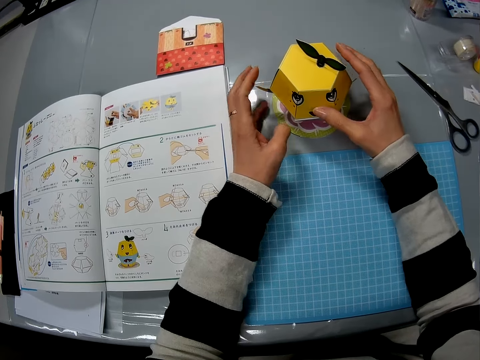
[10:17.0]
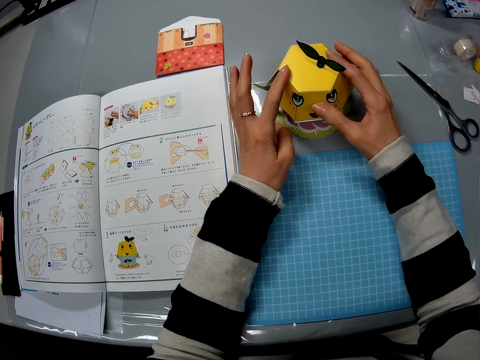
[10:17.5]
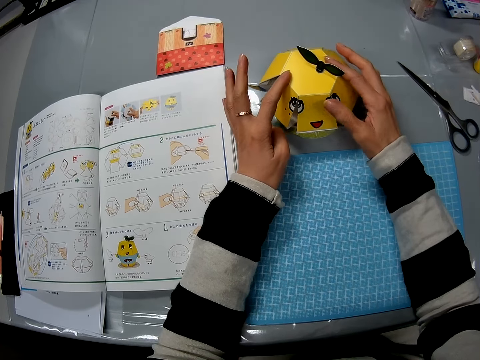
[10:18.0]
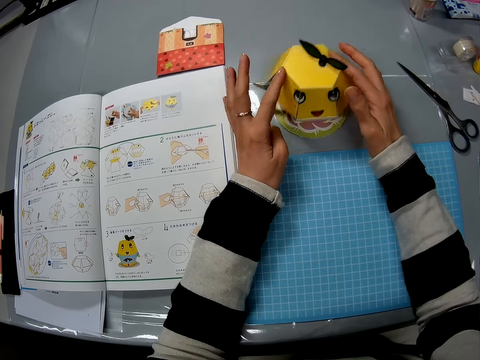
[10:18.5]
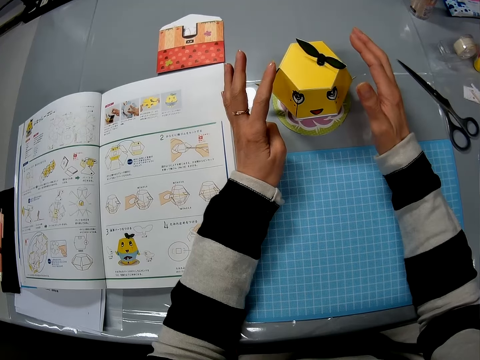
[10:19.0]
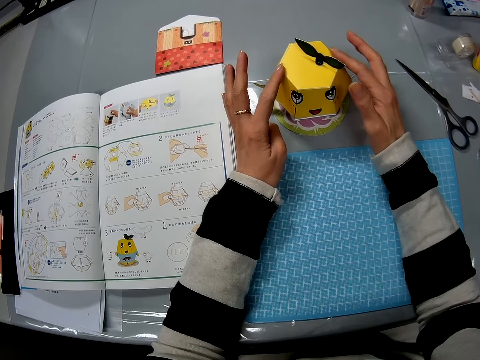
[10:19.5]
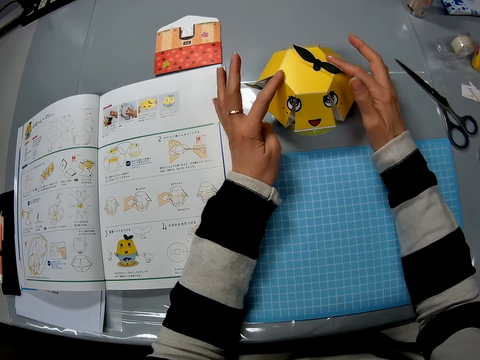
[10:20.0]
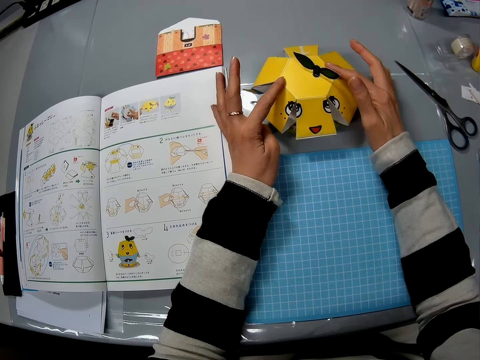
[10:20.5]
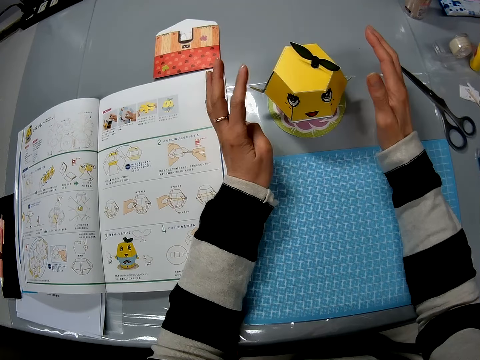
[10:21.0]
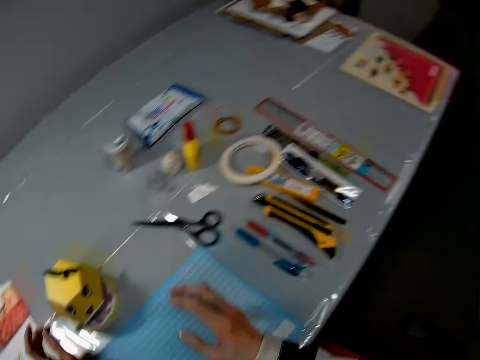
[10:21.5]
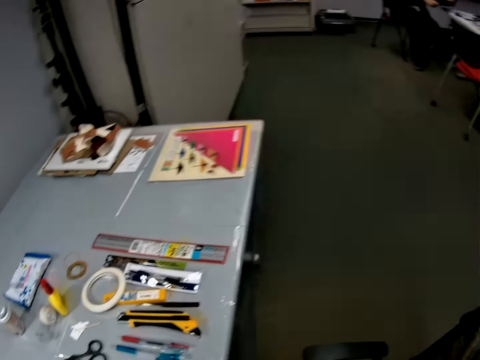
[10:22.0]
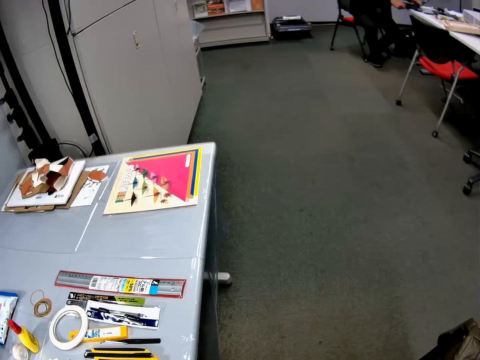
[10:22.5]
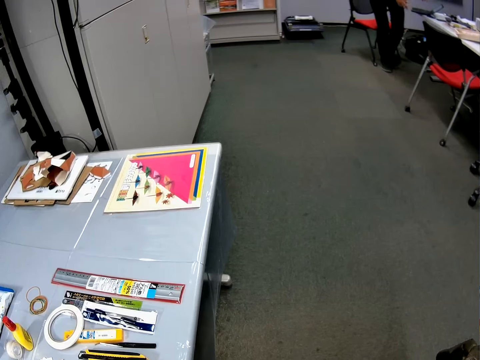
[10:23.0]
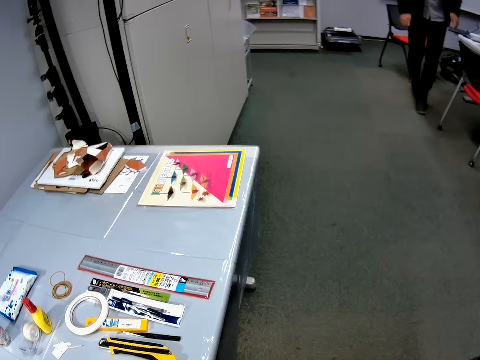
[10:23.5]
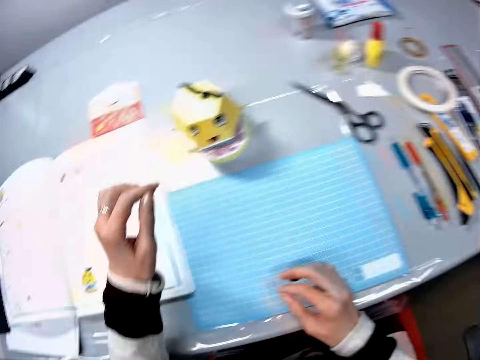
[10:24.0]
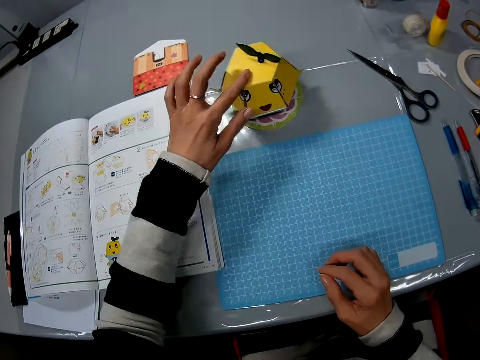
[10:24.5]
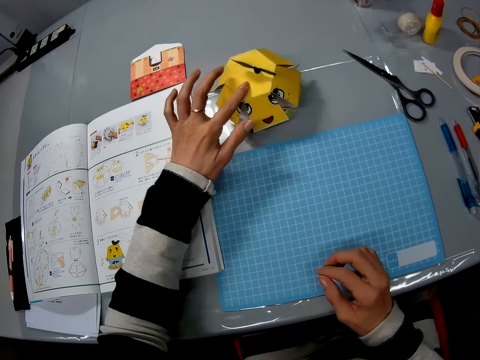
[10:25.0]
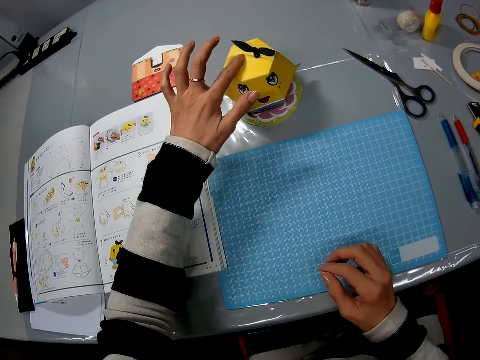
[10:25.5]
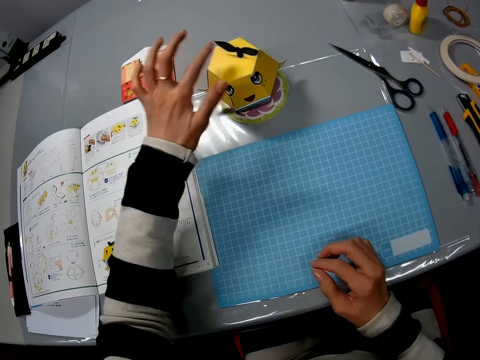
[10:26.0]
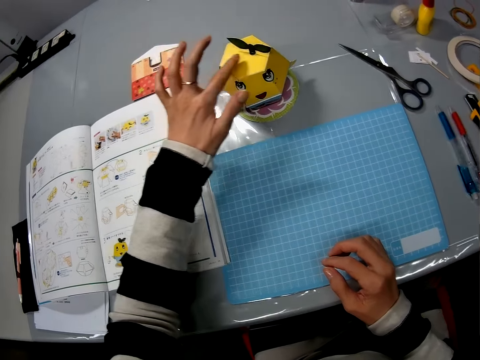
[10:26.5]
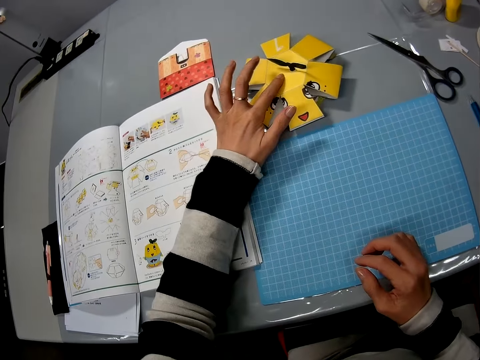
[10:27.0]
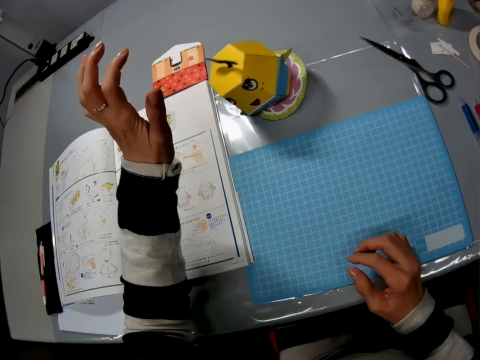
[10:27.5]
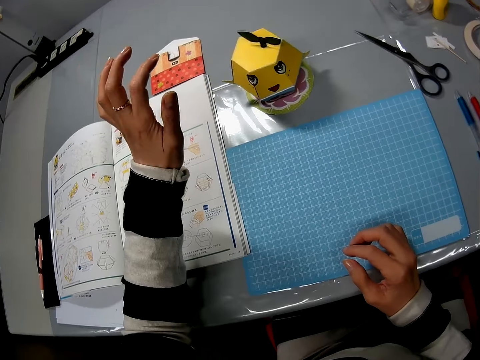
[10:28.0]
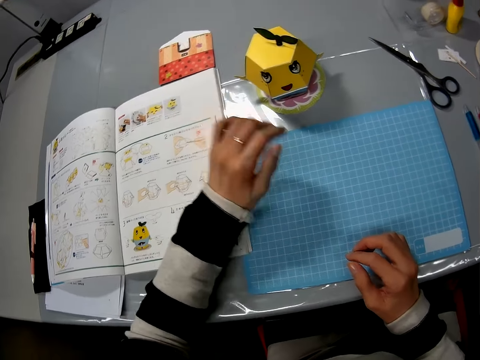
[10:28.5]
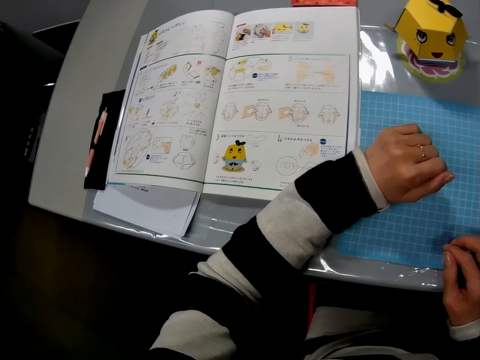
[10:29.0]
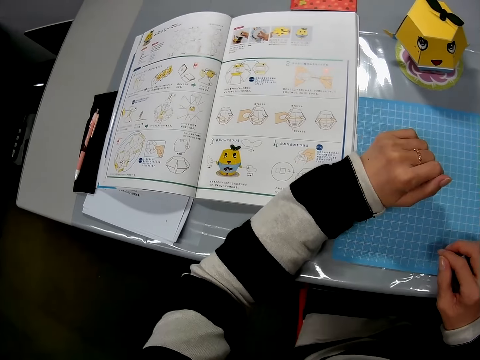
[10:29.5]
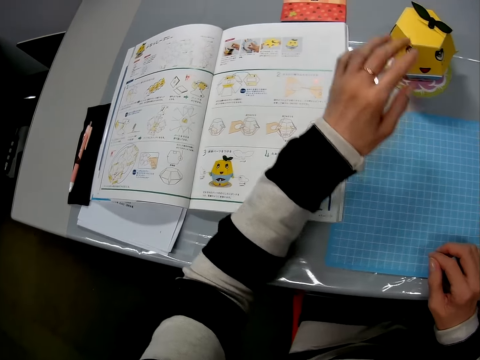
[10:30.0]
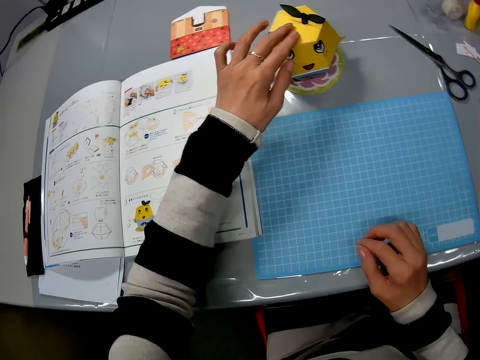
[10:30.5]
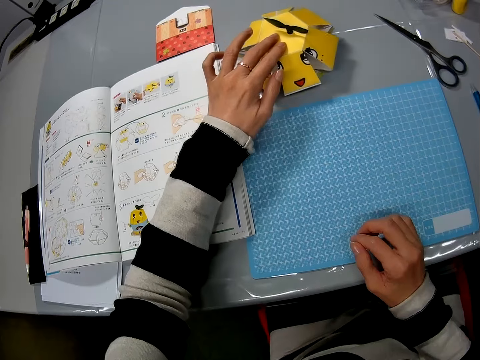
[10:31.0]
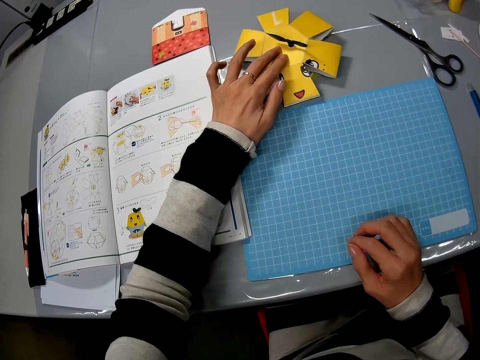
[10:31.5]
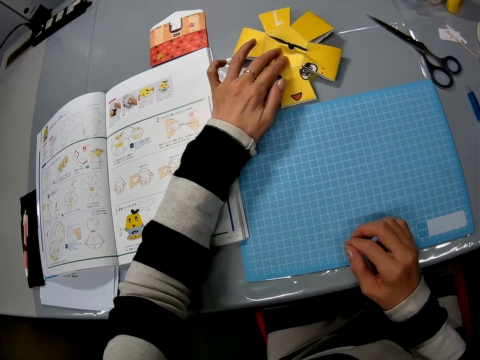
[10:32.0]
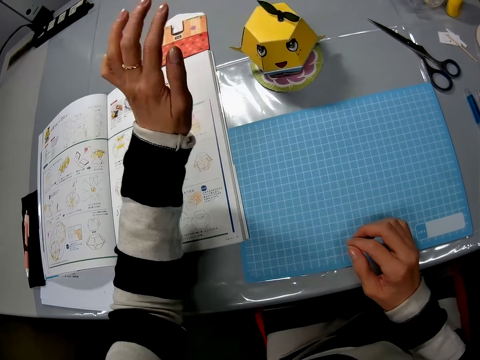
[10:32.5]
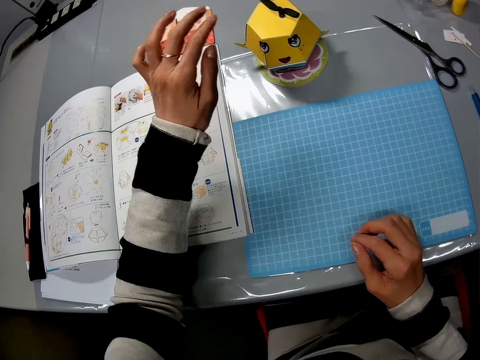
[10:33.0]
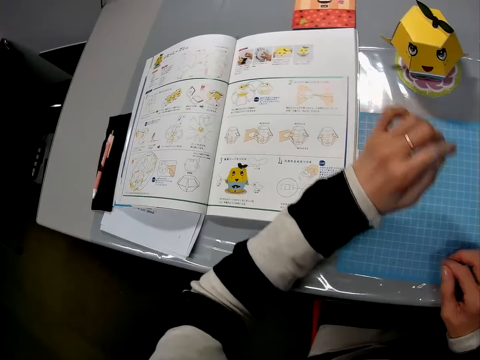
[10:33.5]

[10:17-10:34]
The camera wearer presses the toy craft or origami on the table with her hands. She presses the origami again. A man stands from a chair. The man walks towards the camera wearer in a classroom. The camera wearer presses the toy craft on the table with her left finger. She talks with the man in the classroom. She presses the origami repeatedly. She removes her left hand from the toy craft on the table. She presses the toy craft on the table with her left hand.

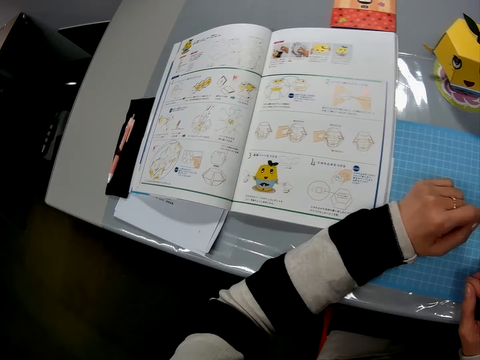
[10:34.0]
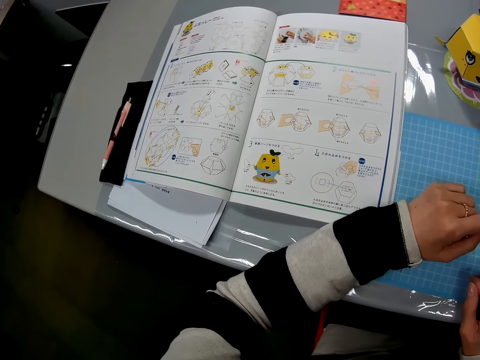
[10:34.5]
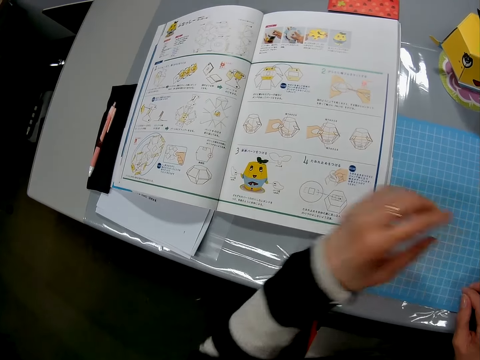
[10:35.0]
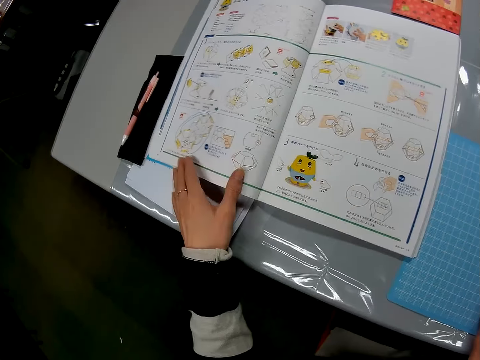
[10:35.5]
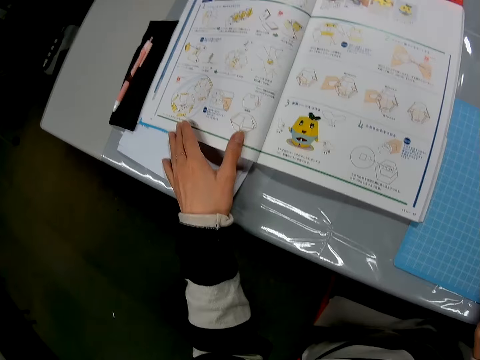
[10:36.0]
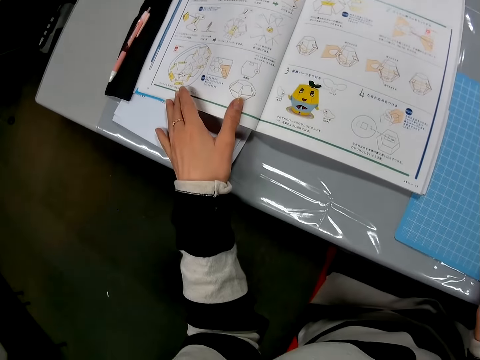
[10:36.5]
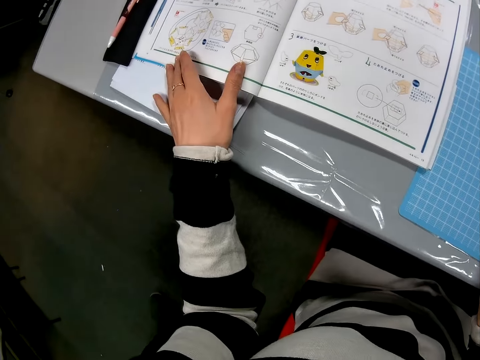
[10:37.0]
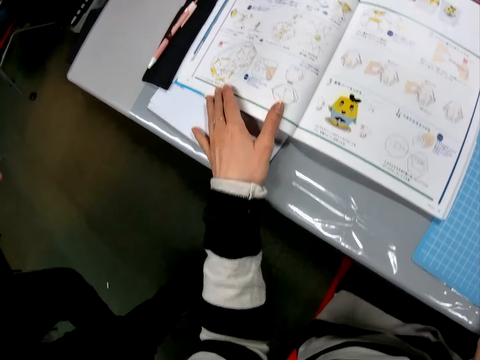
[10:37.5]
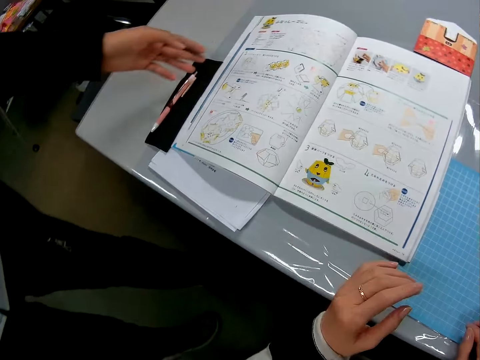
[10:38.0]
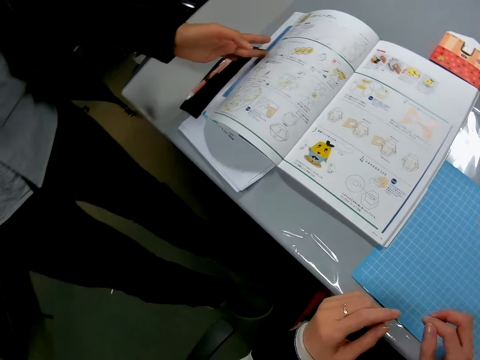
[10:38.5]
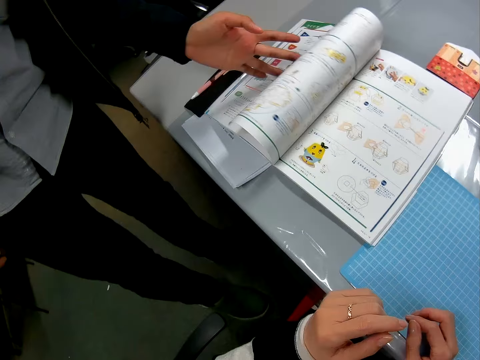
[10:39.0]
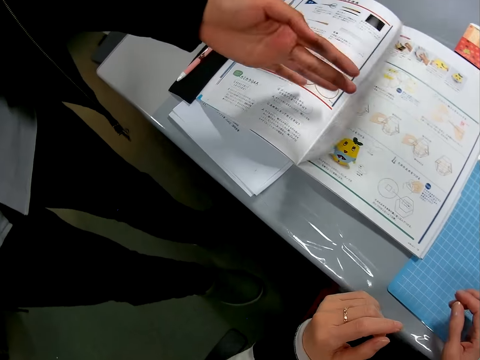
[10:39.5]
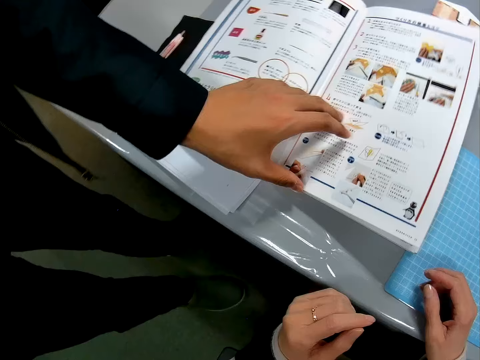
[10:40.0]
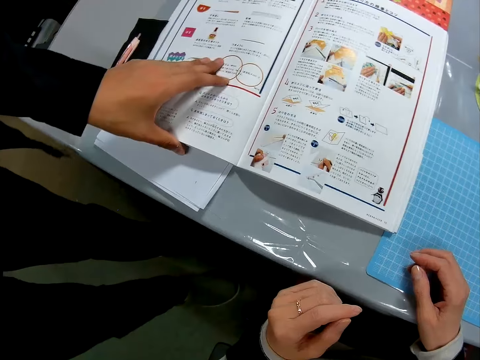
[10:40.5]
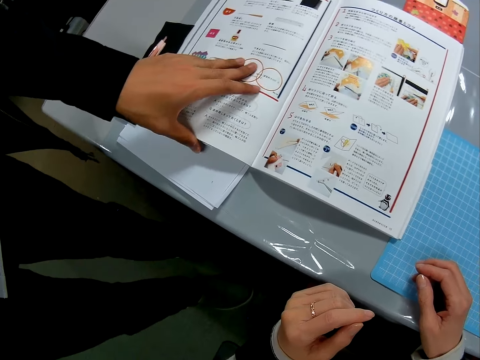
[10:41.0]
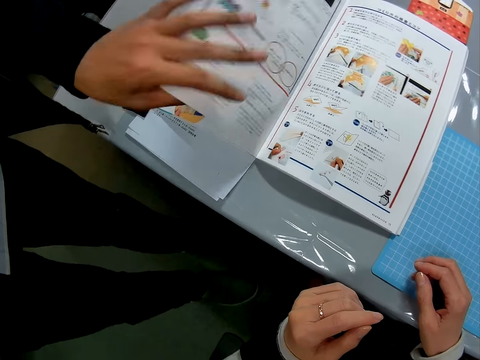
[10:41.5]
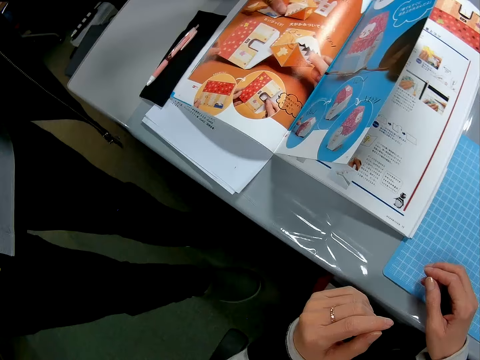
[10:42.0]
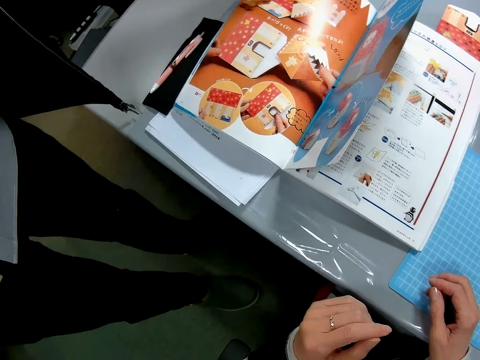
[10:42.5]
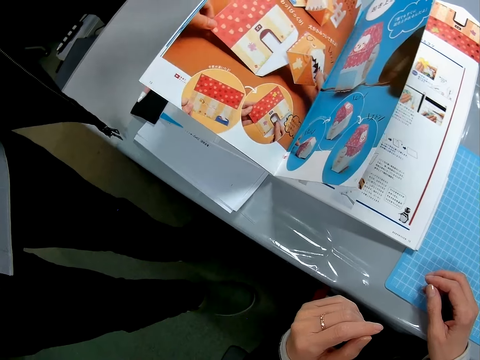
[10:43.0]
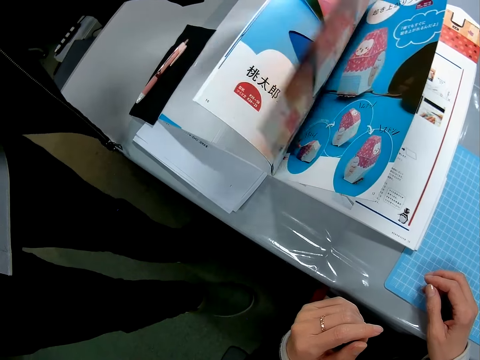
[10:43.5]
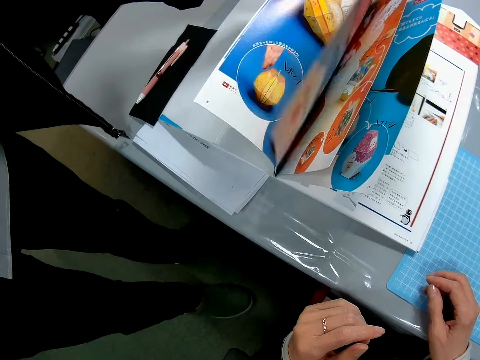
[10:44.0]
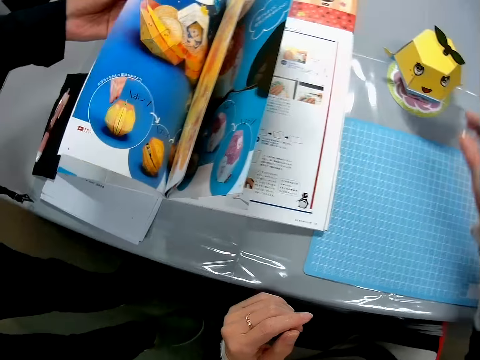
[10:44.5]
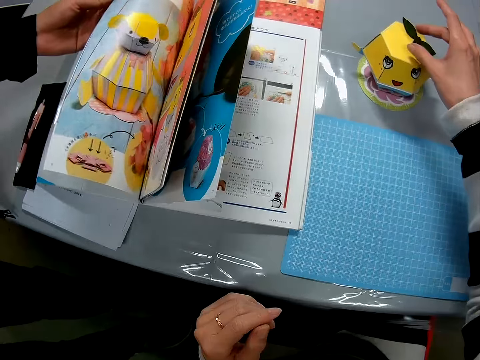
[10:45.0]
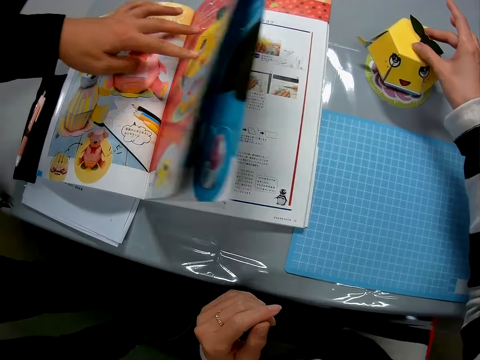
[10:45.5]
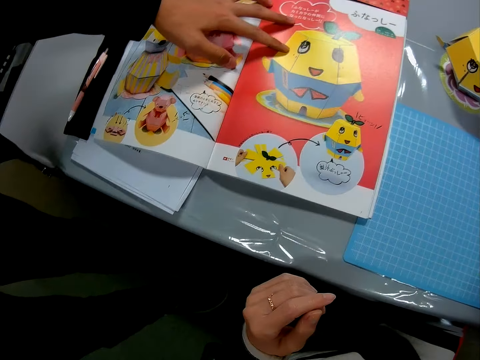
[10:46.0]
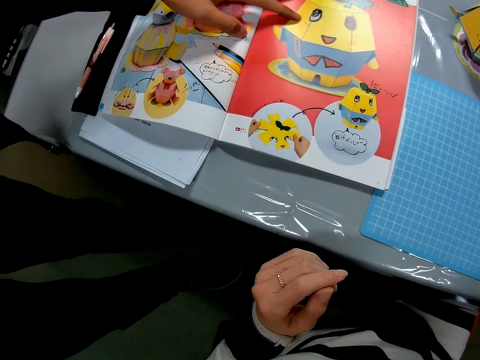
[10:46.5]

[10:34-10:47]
The camera wearer touches the instruction manual or book with her left hand. She talks with a man in the classroom. The man opens the pages of the instruction manual on the table and talks with the camera wearer at the table. The man turns a page of the book repeatedly. The camera wearer presses the toy craft on the table with her right hand. The man holds the book.
